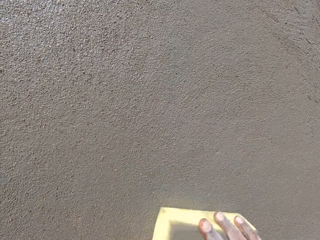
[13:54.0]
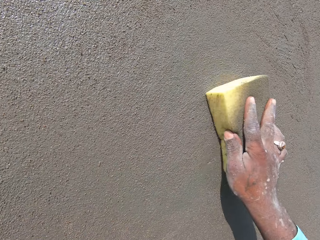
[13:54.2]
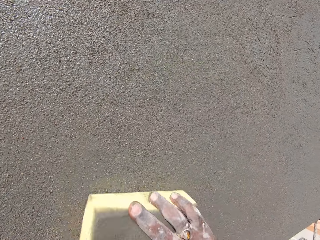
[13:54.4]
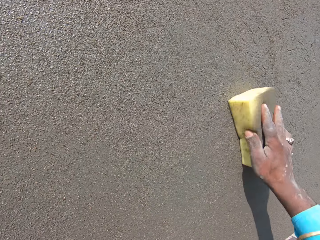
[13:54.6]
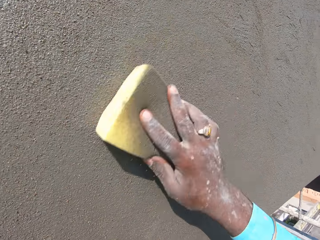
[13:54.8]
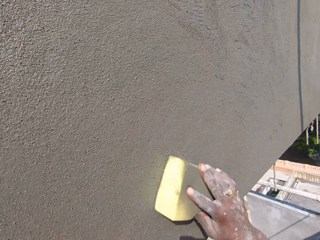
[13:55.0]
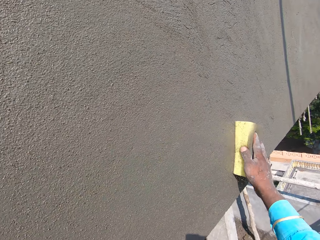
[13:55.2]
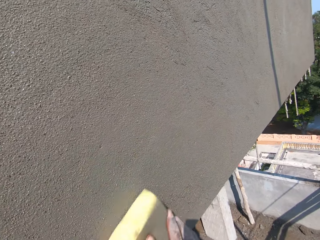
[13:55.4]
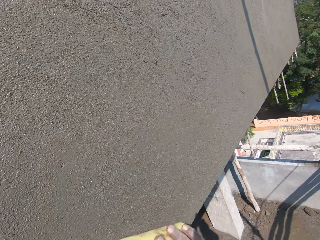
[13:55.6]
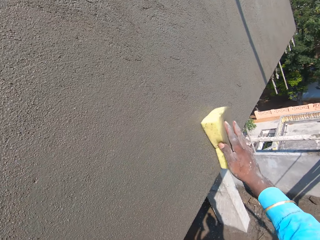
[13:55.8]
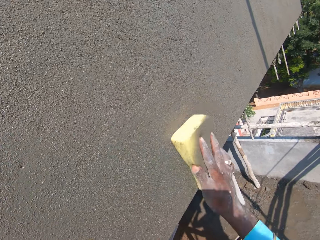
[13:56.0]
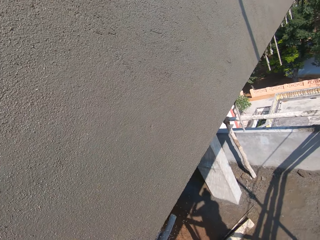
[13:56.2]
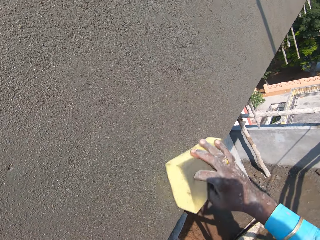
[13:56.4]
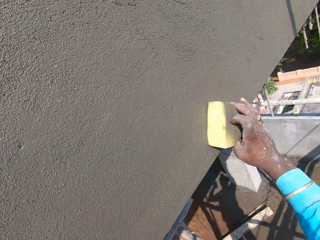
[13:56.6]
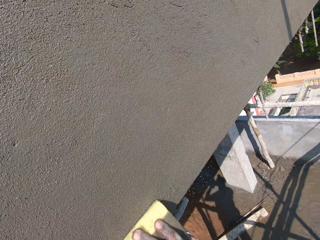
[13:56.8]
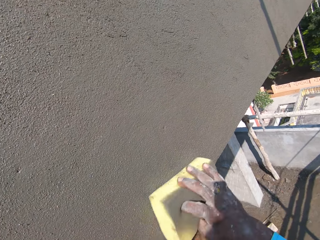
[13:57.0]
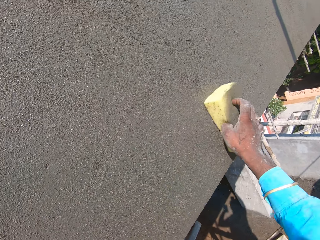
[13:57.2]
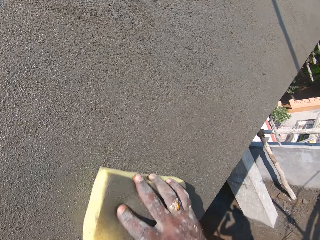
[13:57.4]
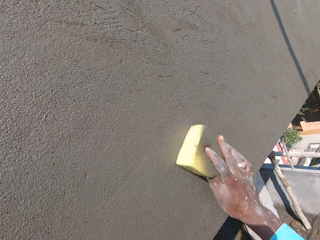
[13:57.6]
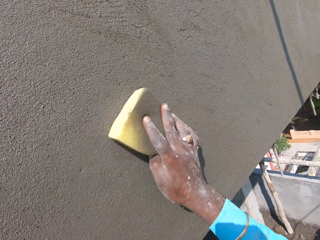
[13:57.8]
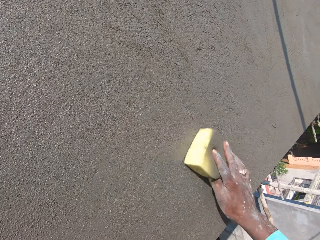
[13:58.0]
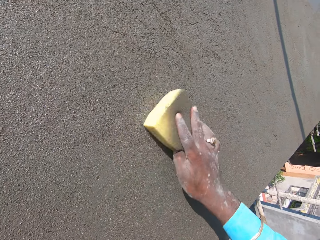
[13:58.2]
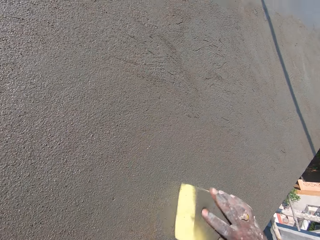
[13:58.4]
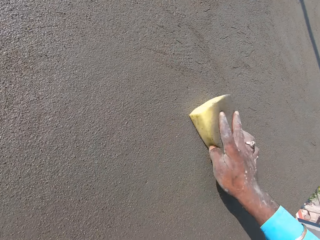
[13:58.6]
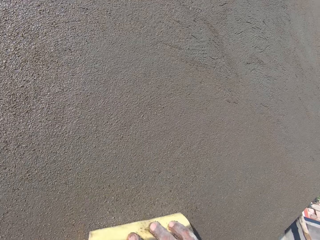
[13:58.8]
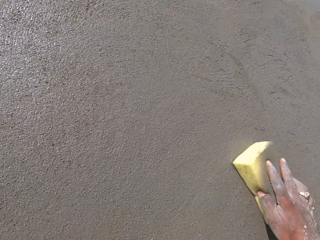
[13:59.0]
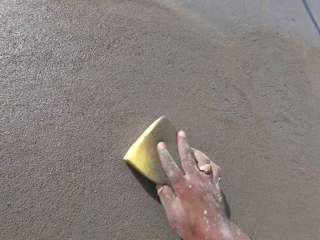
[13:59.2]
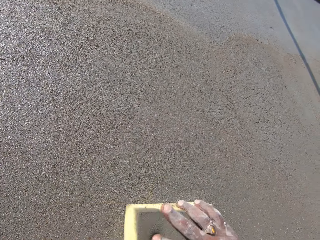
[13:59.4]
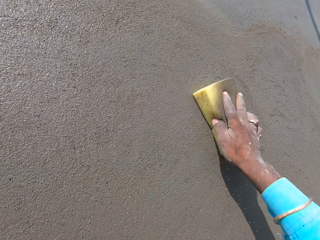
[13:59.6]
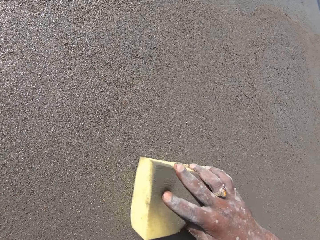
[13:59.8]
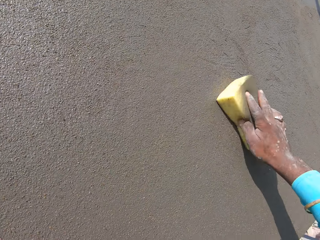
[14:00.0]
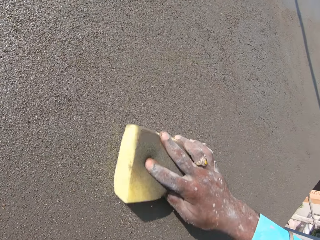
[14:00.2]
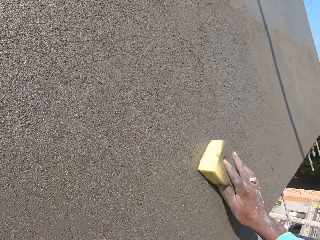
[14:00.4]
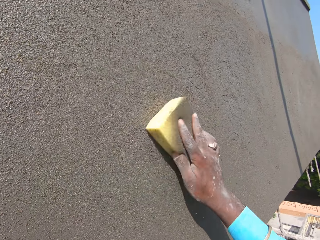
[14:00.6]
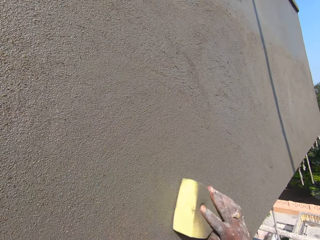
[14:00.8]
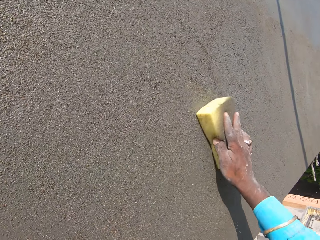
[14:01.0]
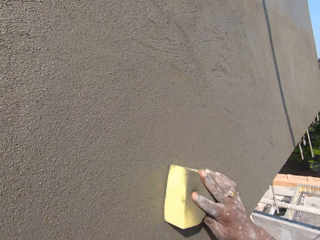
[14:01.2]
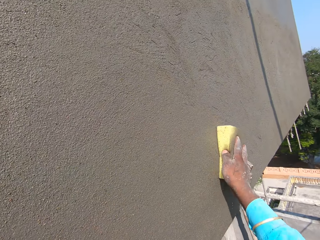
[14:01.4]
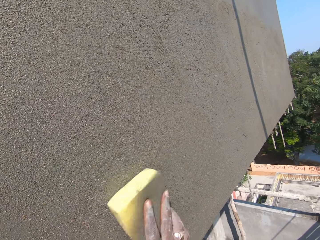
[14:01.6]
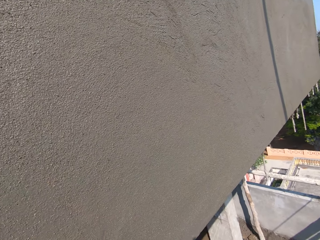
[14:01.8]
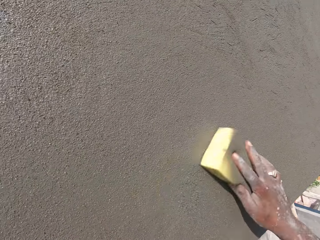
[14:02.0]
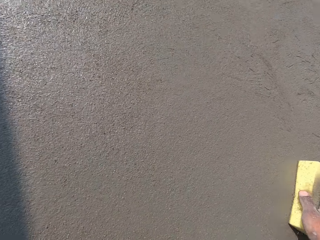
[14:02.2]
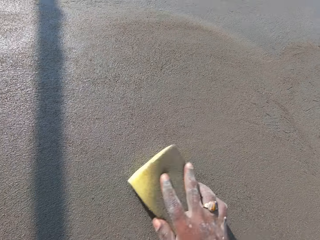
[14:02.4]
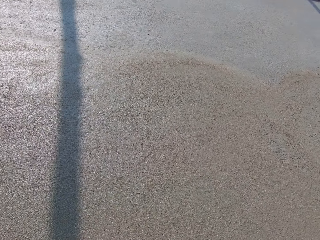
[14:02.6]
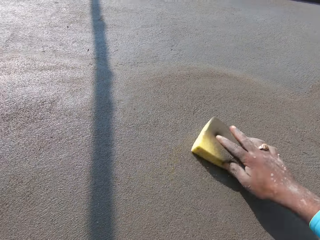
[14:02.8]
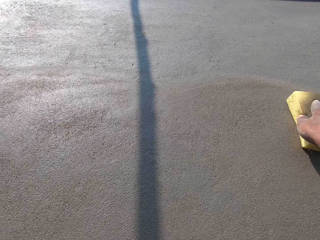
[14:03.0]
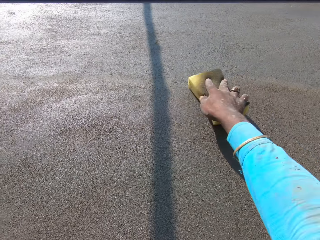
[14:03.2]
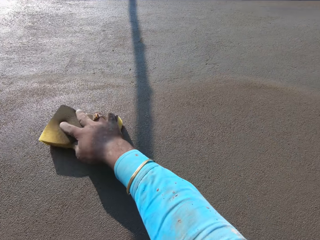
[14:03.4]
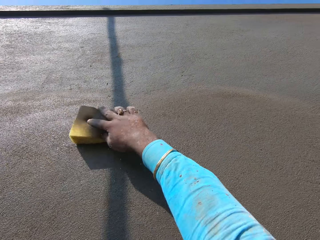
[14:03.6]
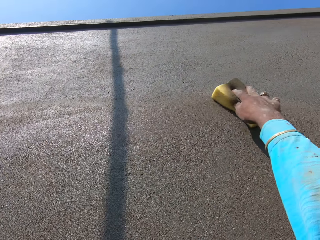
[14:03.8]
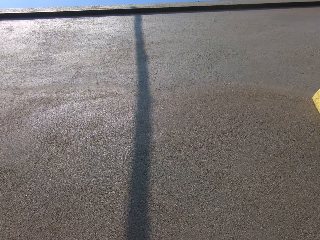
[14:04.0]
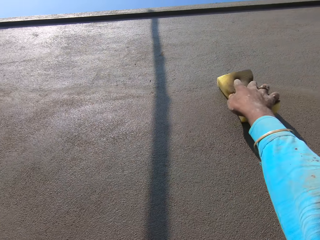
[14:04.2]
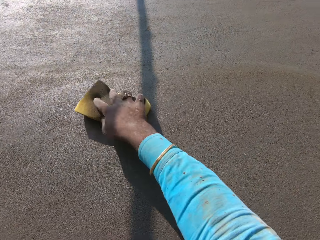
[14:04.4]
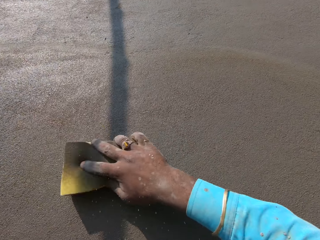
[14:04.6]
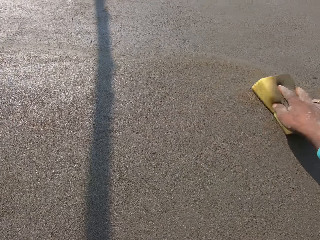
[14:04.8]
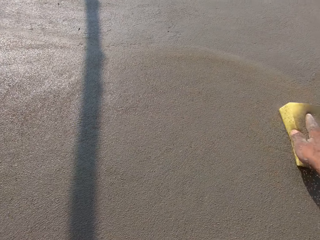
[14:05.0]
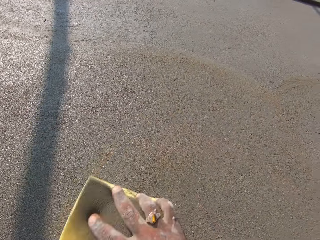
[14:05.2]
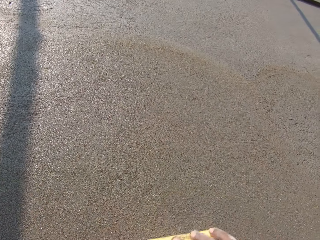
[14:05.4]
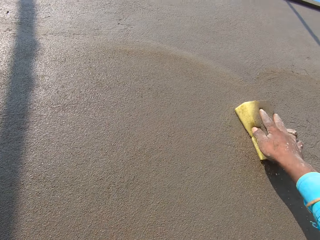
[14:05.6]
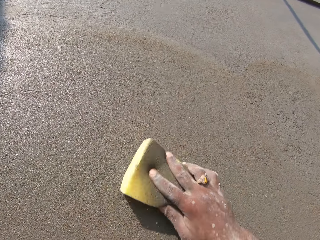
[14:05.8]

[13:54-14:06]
The camera wearer smoothens the wall. They scrub the wall.

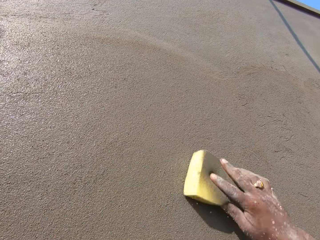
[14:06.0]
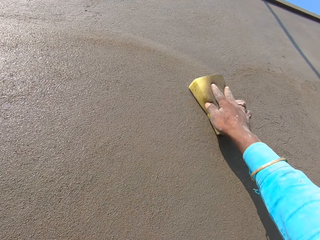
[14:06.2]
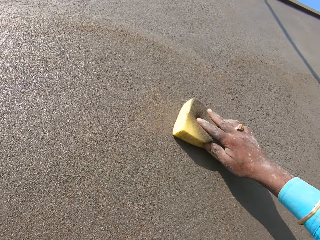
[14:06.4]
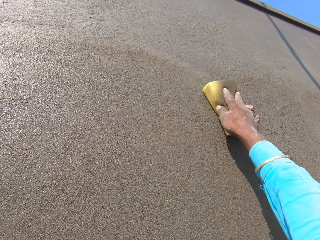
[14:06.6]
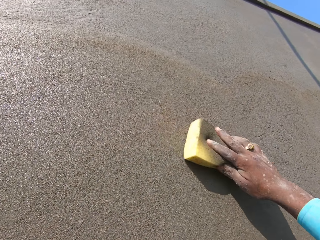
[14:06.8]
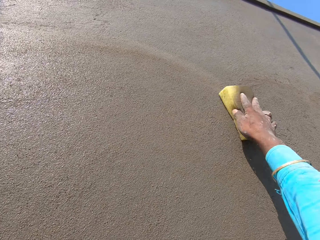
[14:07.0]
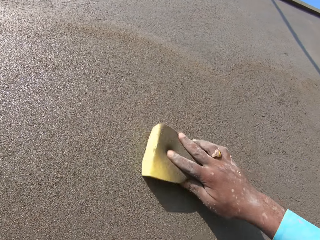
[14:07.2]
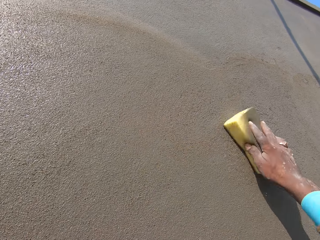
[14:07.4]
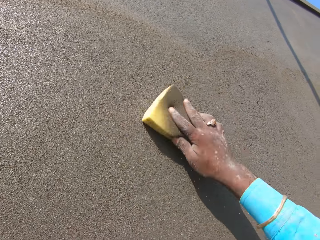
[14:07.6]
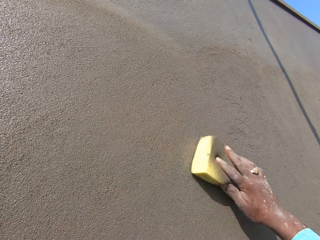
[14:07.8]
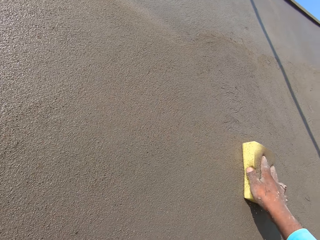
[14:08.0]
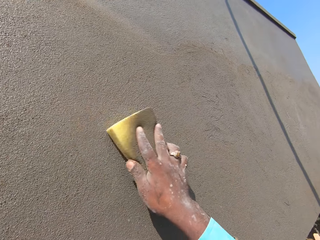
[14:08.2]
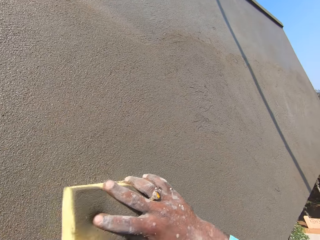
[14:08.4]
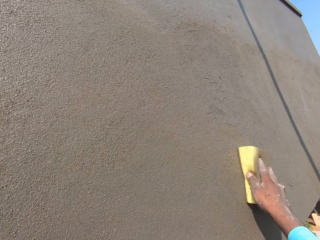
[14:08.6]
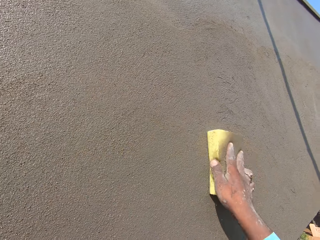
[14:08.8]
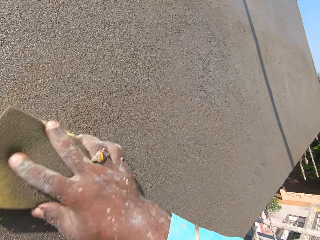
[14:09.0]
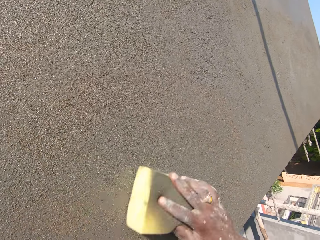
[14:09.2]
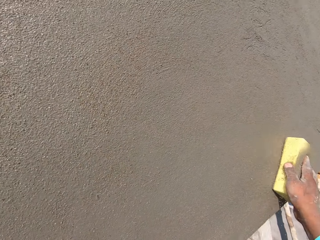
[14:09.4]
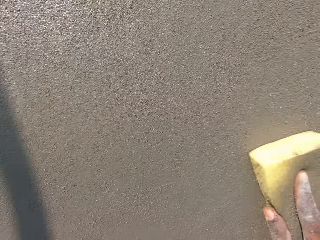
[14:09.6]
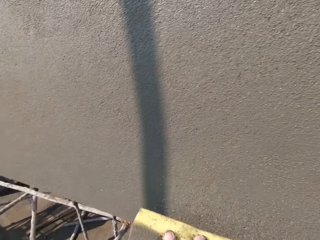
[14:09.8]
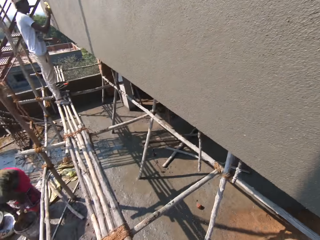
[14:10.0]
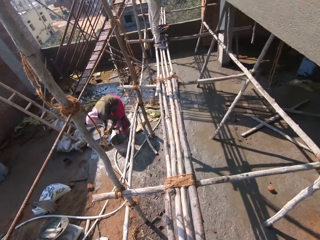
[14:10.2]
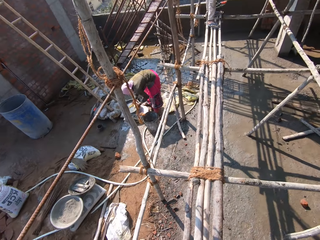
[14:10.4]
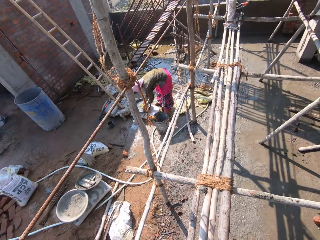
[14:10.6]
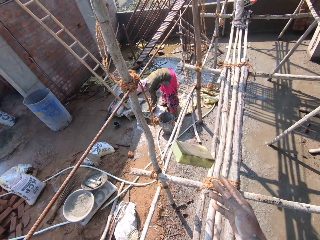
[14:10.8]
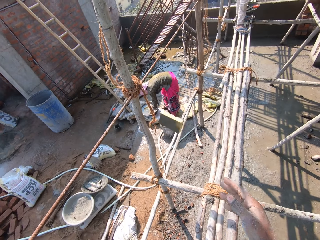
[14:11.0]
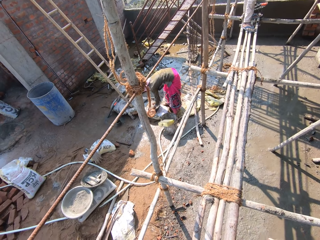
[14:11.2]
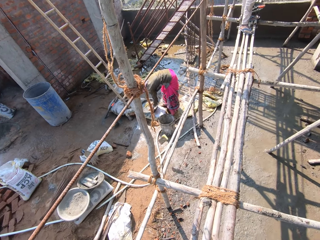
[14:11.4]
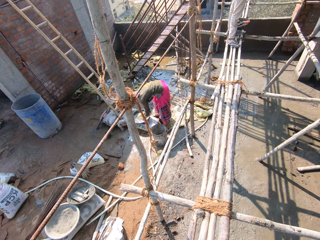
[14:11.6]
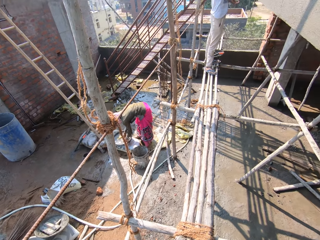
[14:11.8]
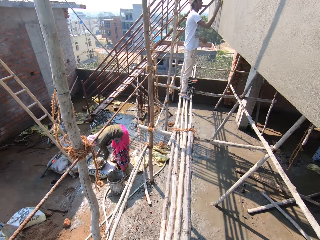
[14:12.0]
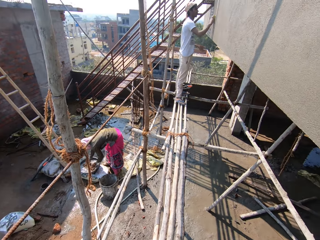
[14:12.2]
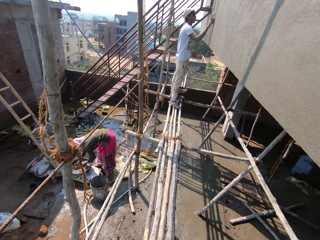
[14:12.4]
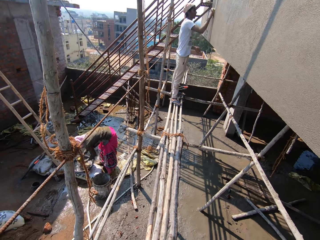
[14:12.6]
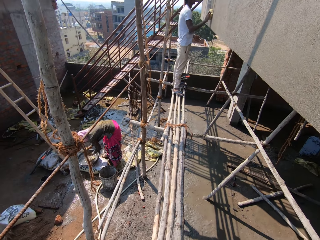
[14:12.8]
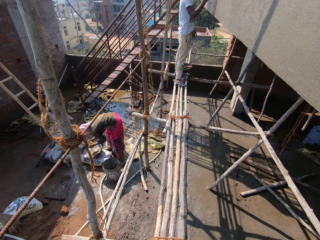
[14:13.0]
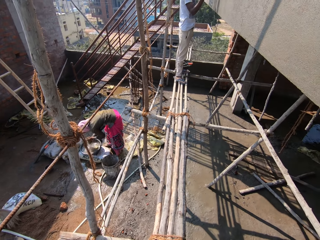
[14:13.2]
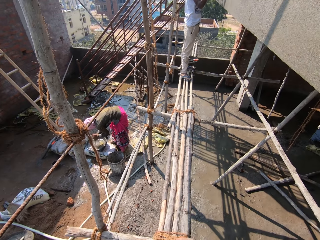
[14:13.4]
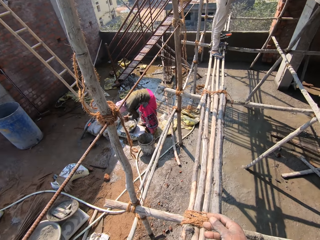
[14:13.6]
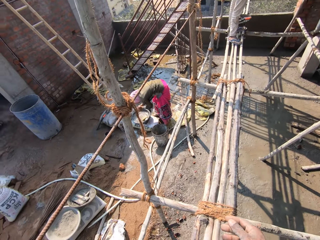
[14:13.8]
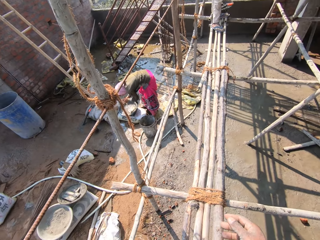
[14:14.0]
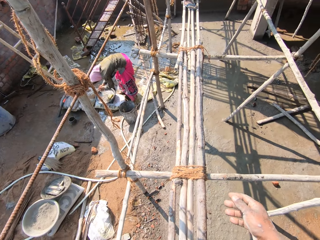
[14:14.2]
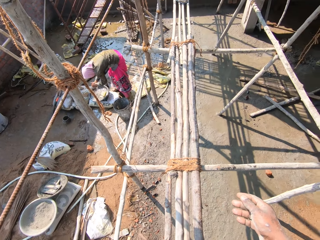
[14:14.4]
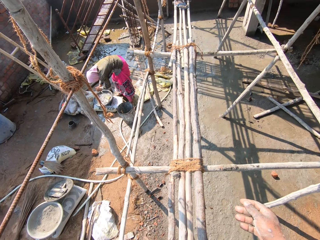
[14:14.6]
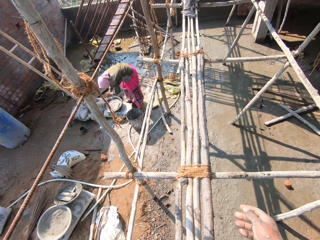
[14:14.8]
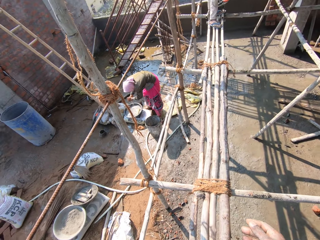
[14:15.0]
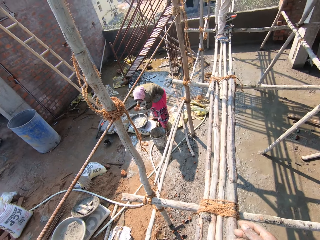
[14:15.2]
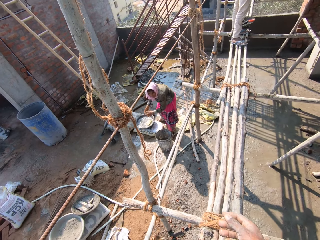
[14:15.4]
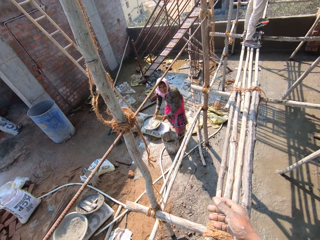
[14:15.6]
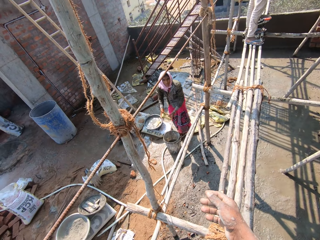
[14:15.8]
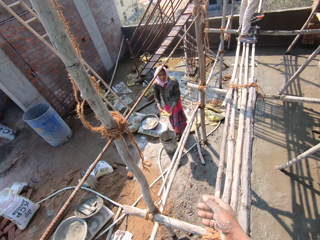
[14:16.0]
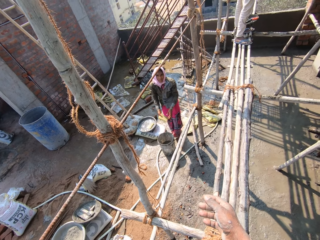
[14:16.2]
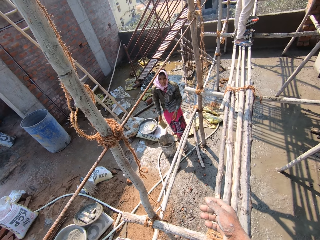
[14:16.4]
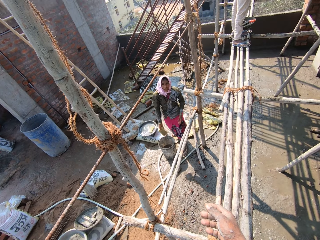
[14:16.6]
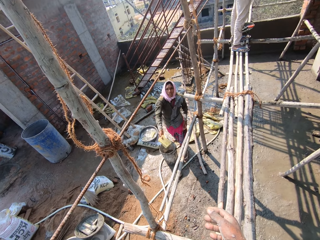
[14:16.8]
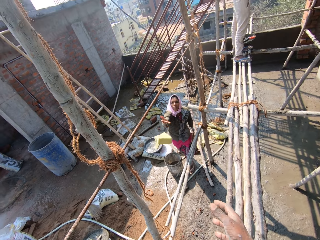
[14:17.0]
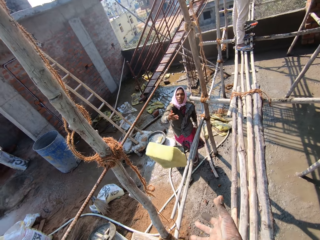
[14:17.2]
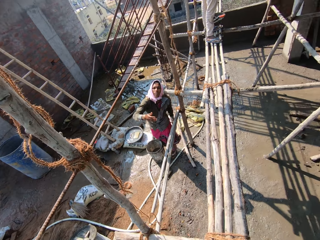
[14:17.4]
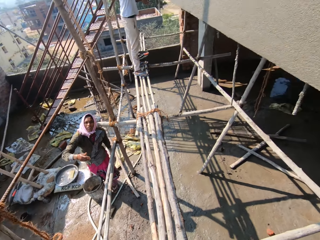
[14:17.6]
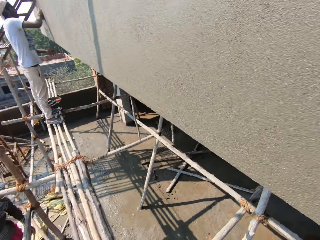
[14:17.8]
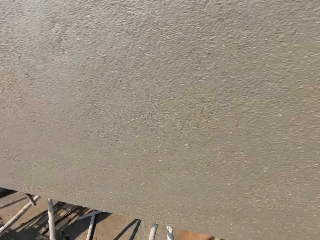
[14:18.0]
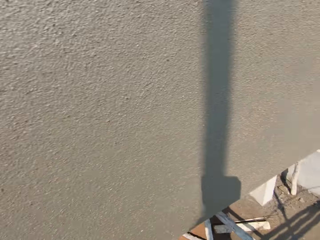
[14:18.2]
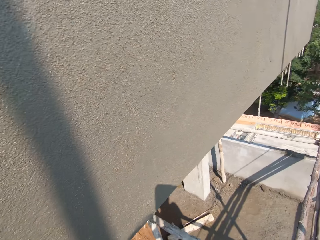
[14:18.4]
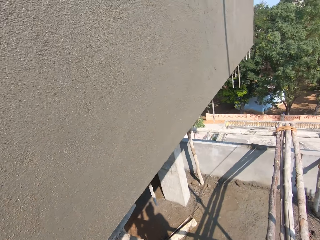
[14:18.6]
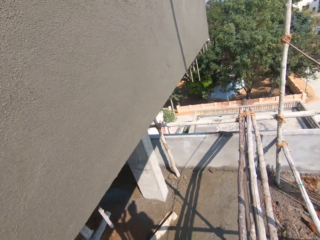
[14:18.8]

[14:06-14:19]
The camera wearer throws the sponge. They drop the sponge. They look around. A person throws the sponge. The camera wearer picks up the sponge from the person.
